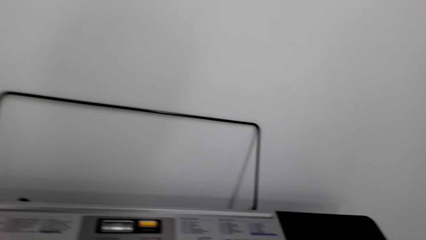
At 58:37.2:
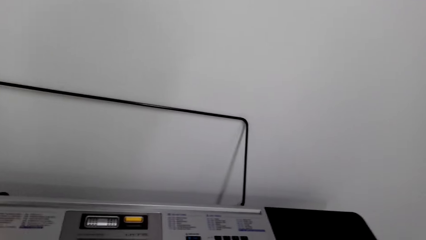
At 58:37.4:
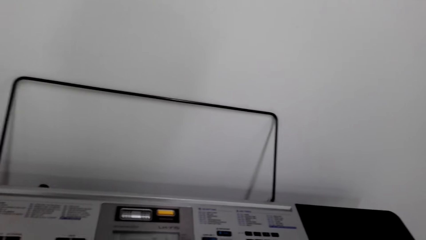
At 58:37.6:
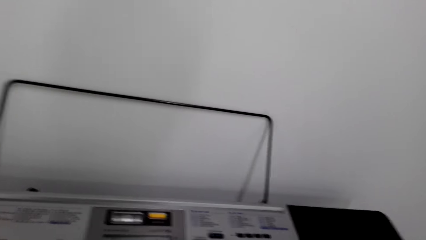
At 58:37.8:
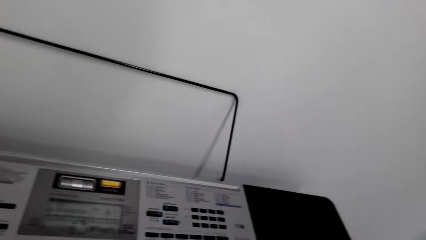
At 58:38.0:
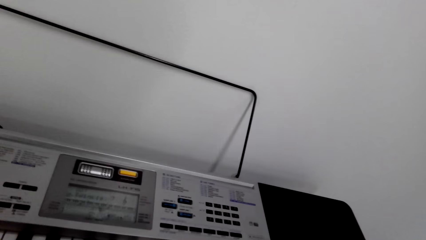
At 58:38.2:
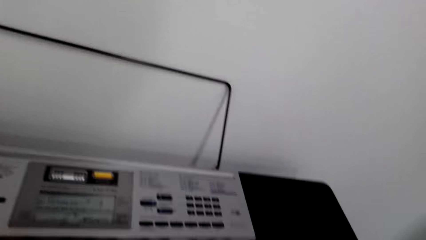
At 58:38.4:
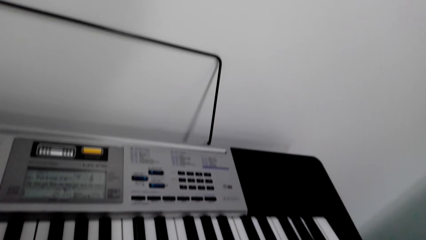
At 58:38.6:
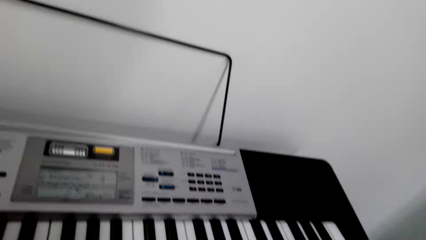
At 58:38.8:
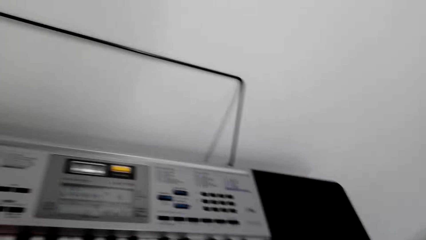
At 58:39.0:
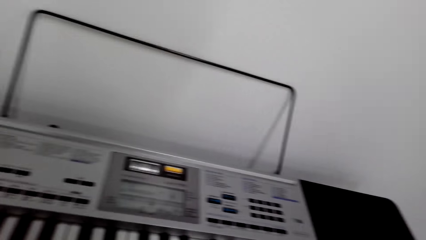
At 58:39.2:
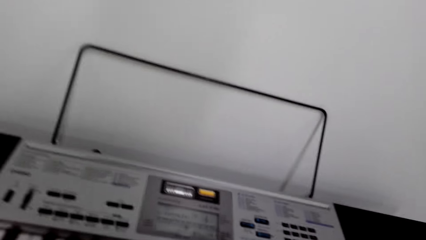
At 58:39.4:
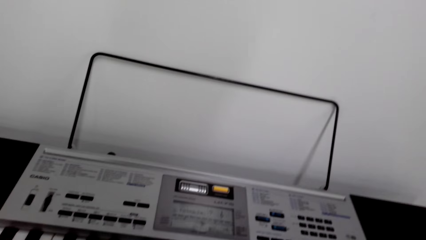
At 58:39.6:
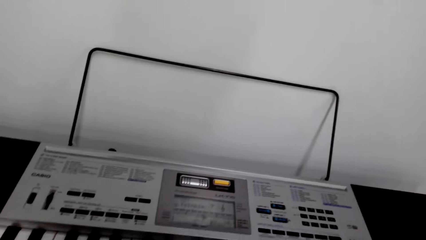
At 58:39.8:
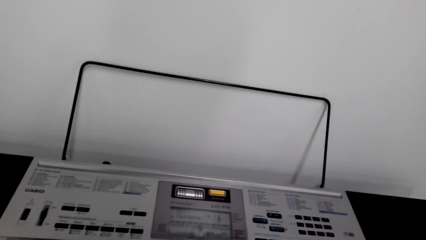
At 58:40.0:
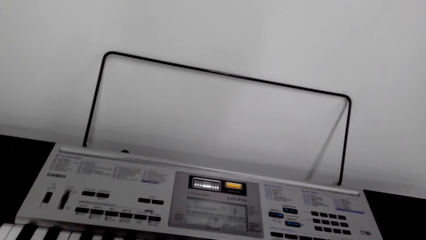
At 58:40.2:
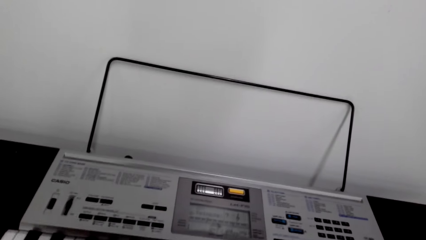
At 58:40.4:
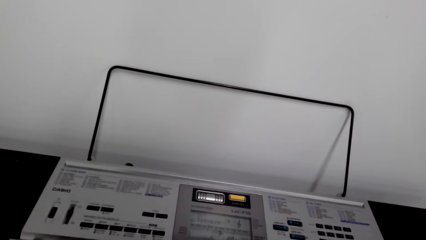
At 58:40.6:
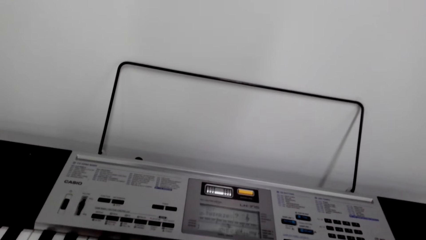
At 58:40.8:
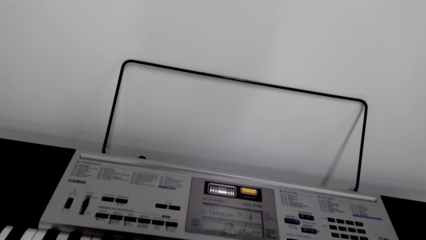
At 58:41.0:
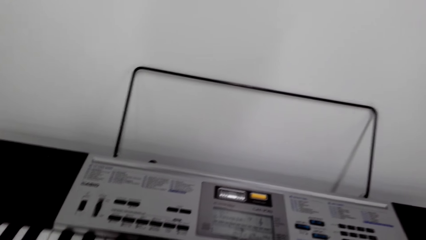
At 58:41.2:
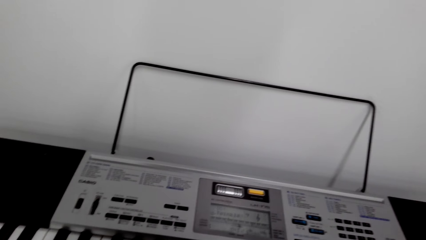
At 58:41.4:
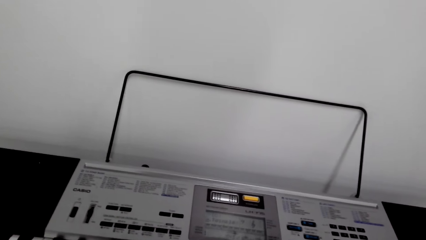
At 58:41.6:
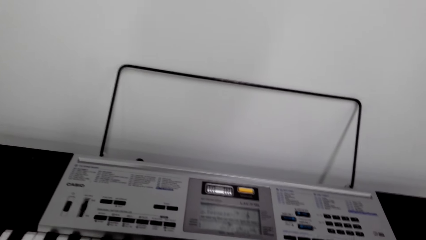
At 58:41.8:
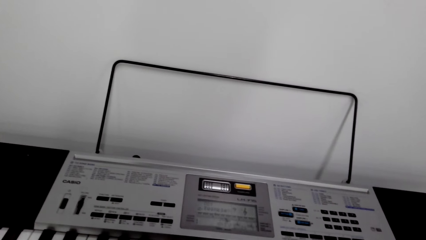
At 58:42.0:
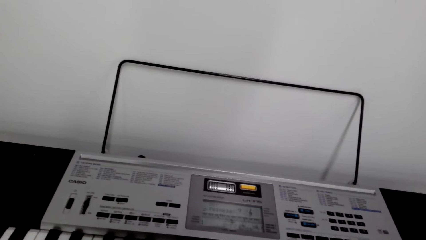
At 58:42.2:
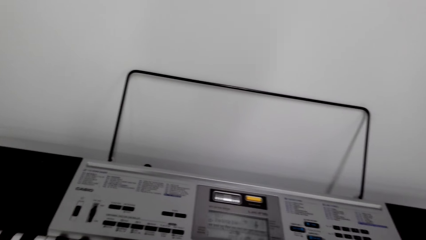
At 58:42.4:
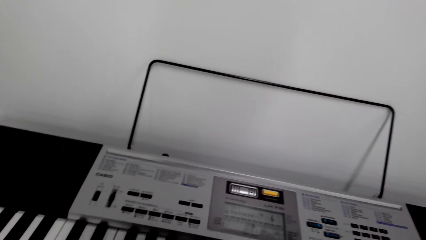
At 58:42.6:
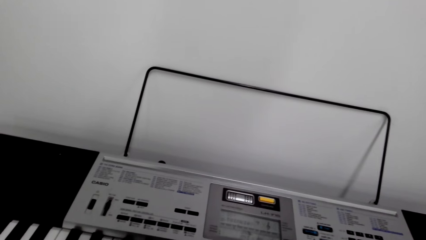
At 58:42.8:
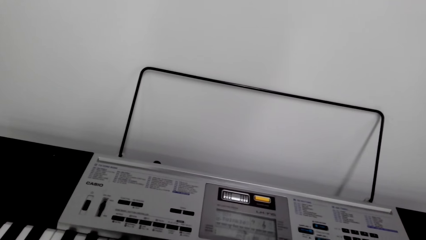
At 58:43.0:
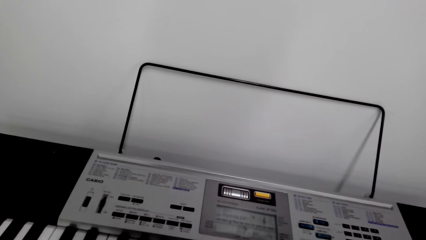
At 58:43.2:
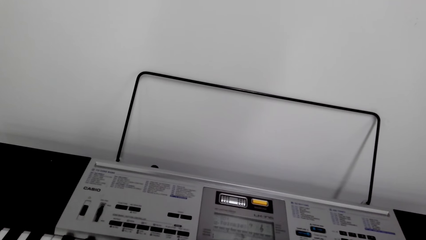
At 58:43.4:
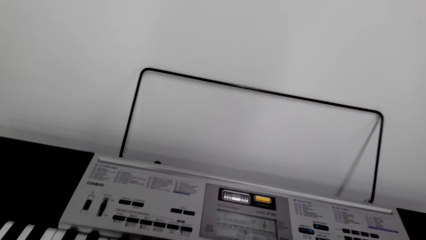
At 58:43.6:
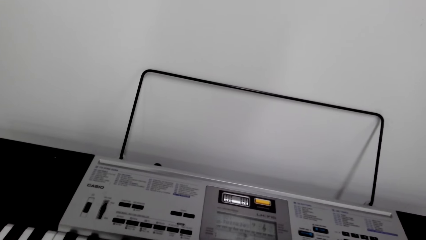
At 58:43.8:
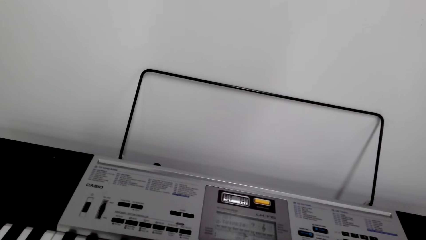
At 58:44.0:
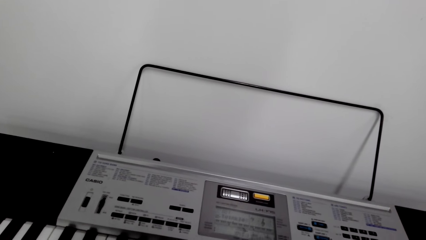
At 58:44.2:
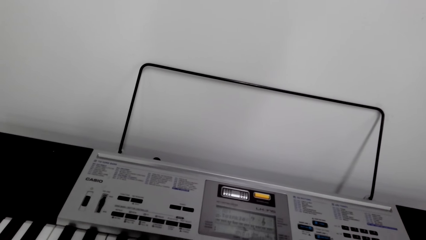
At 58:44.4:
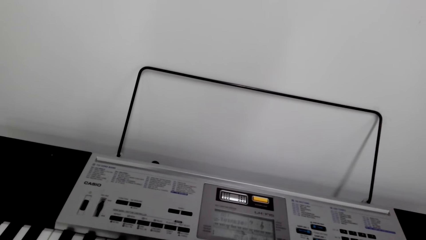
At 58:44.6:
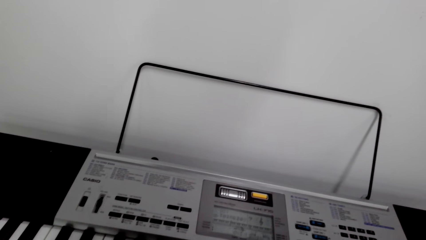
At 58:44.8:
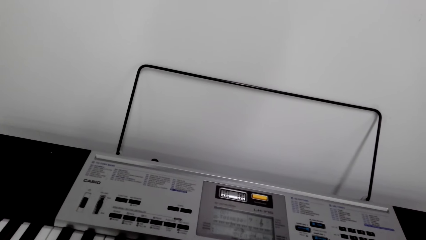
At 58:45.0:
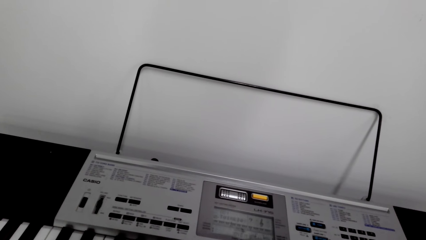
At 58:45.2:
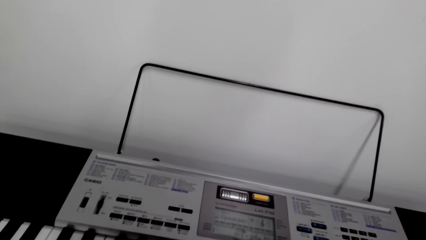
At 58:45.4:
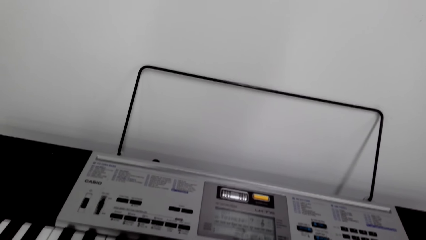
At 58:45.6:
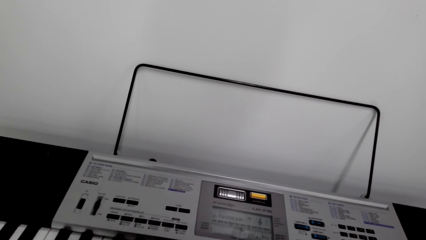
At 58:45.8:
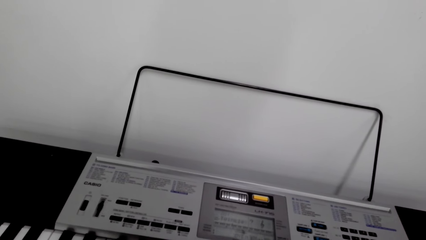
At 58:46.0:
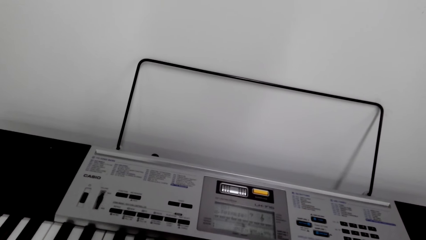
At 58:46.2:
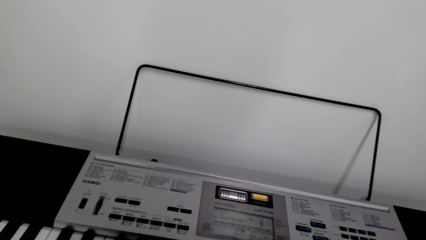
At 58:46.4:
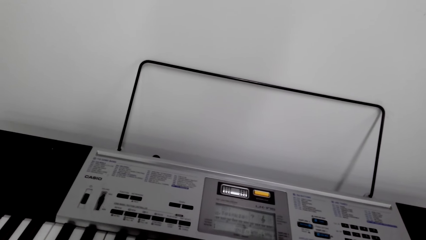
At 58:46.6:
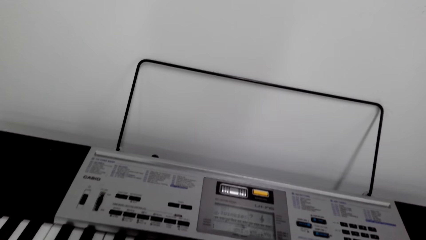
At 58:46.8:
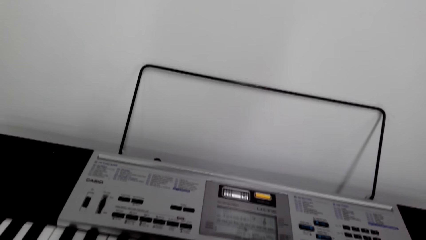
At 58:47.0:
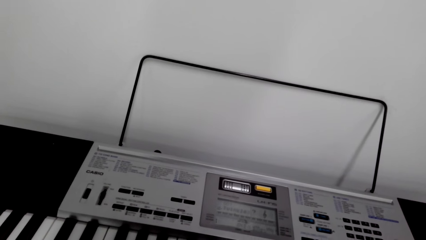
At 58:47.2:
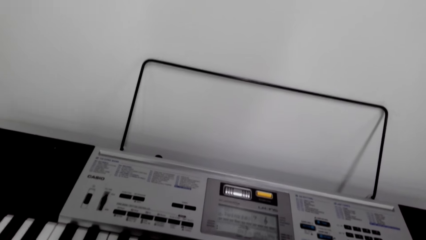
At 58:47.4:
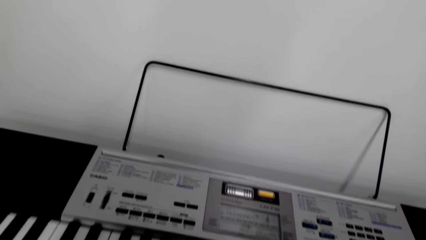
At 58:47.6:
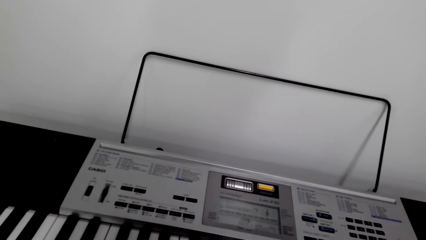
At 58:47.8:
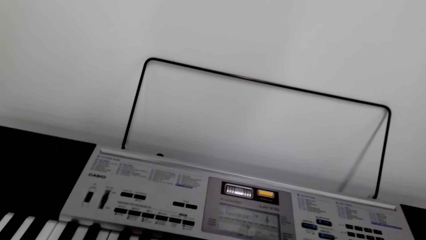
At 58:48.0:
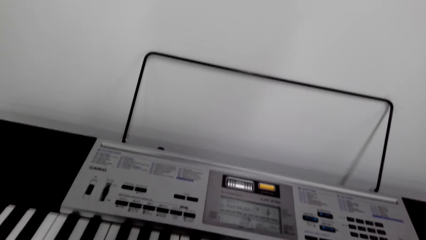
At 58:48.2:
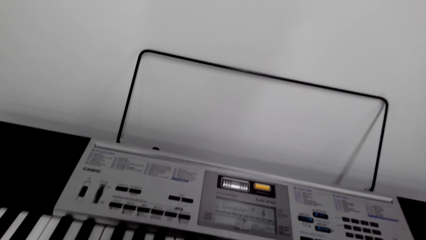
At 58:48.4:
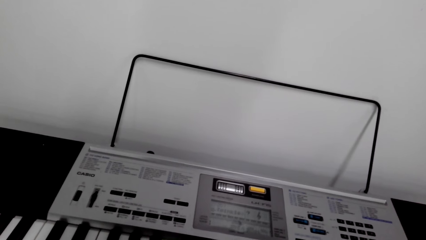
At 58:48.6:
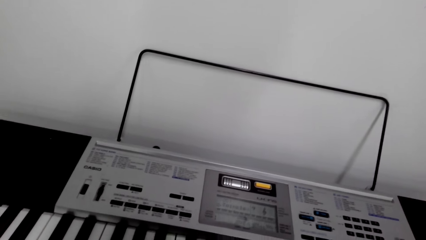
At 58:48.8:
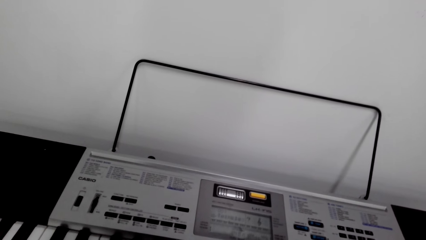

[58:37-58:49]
The camera wearer looks at the piano.

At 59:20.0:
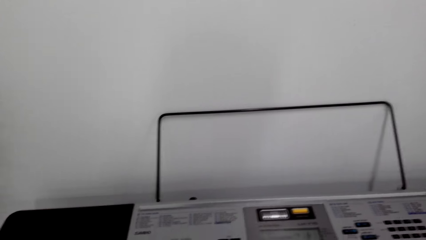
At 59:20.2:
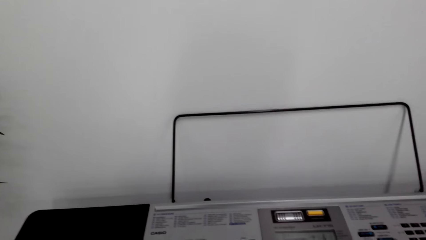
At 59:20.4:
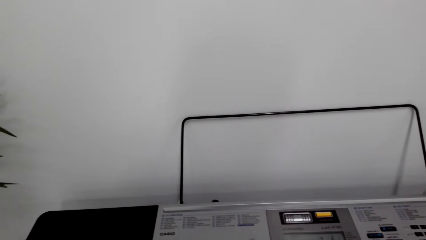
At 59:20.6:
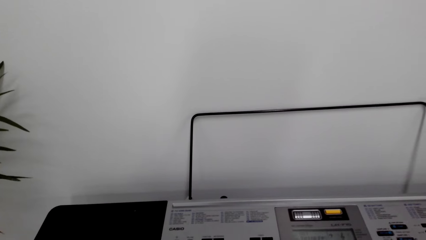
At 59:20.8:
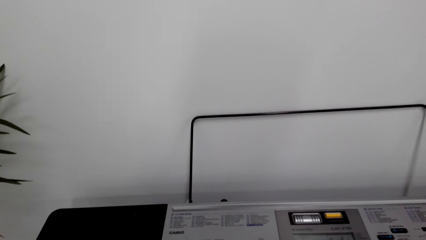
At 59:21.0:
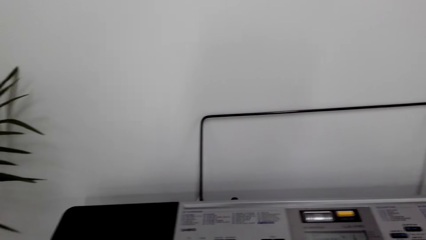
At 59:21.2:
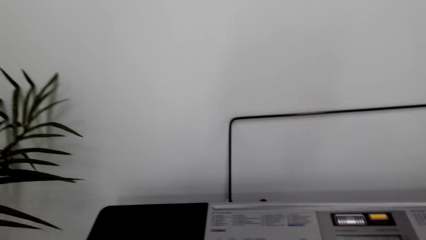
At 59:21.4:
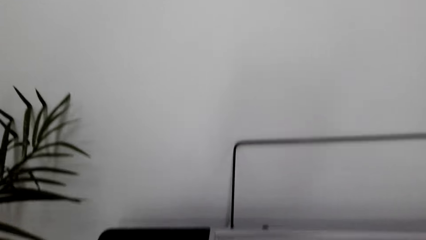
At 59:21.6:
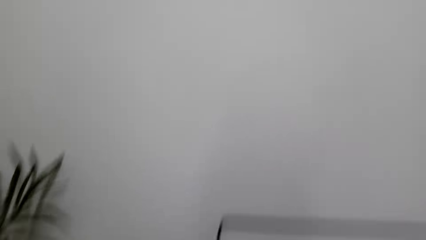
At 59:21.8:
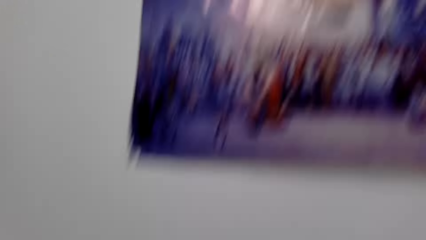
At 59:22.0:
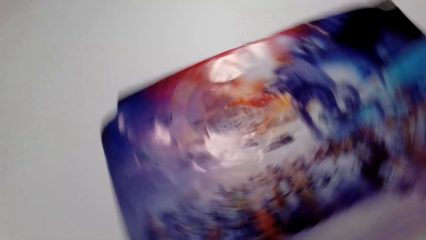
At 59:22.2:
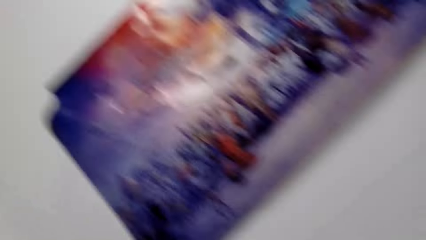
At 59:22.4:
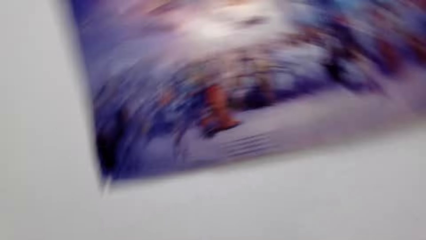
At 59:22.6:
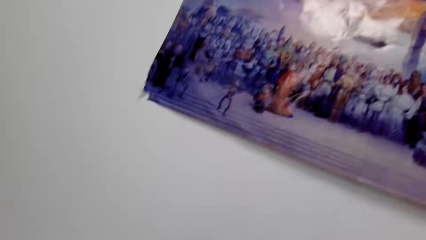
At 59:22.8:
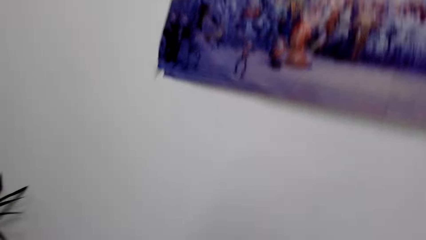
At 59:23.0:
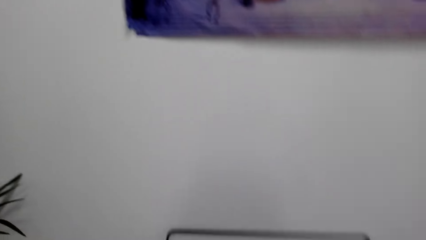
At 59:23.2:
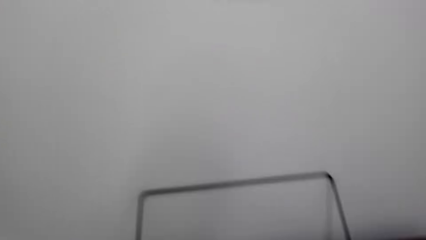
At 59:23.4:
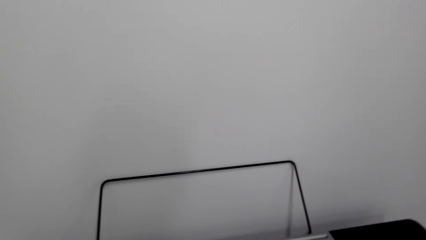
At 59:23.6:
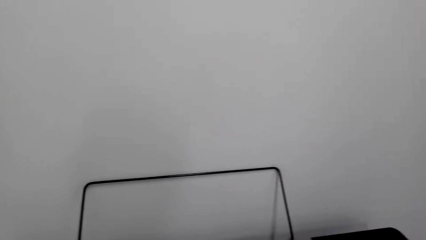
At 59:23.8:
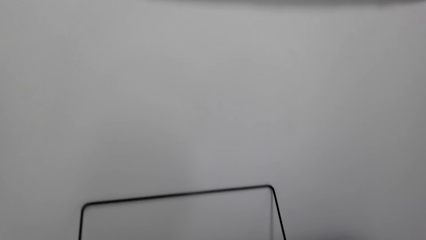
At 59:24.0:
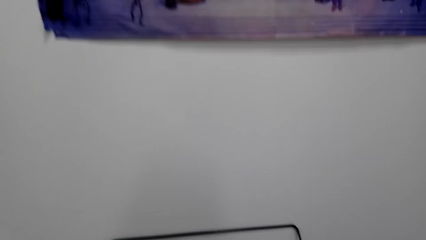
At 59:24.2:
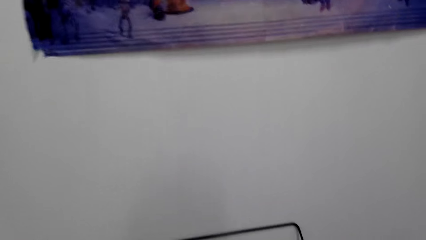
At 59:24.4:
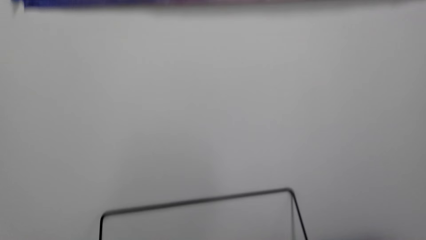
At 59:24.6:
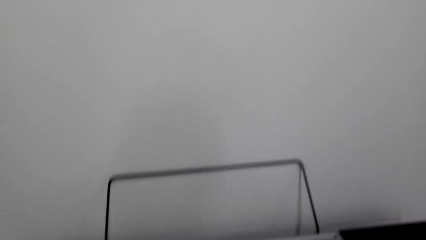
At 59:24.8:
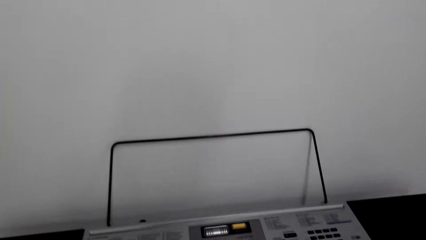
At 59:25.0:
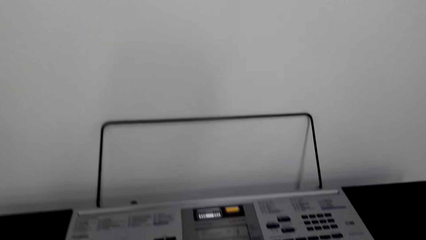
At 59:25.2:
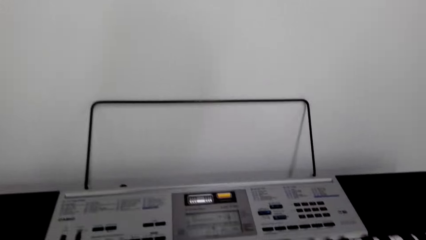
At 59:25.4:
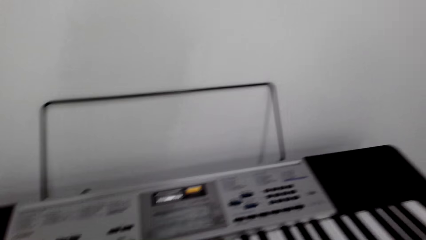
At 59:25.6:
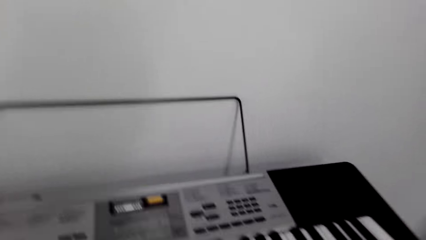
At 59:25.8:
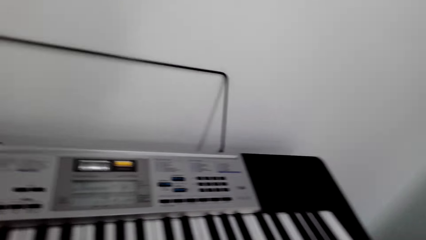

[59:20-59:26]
The camera wearer looks at the poster on the wall.
